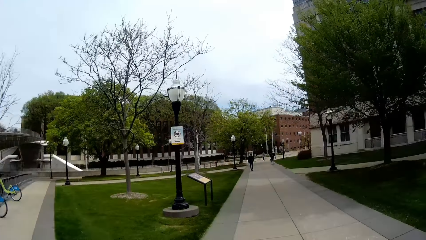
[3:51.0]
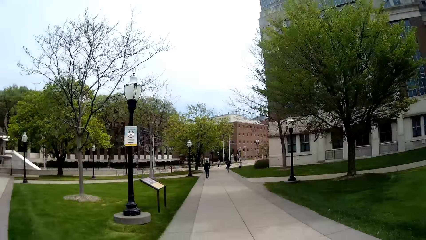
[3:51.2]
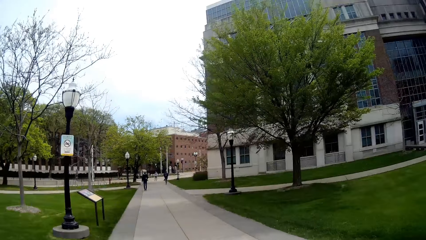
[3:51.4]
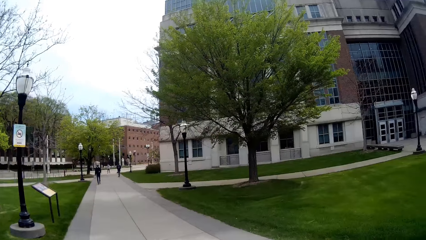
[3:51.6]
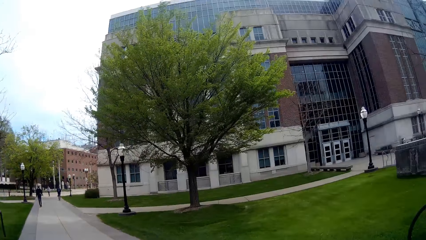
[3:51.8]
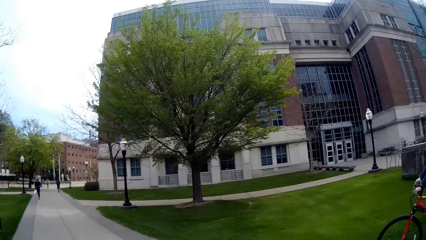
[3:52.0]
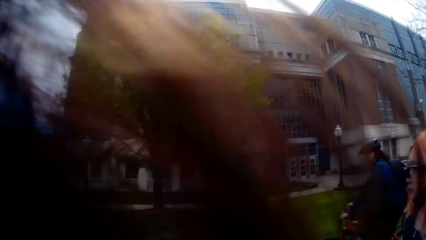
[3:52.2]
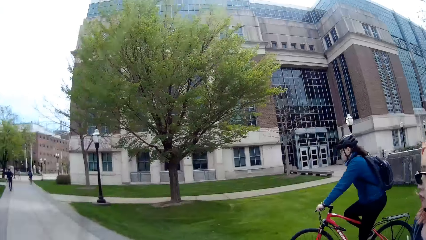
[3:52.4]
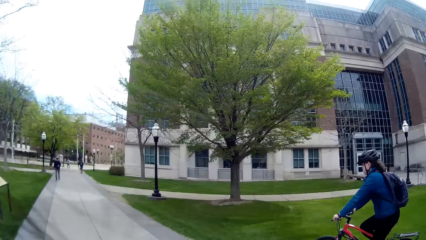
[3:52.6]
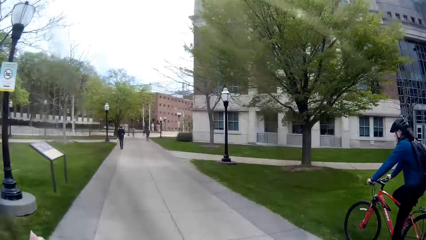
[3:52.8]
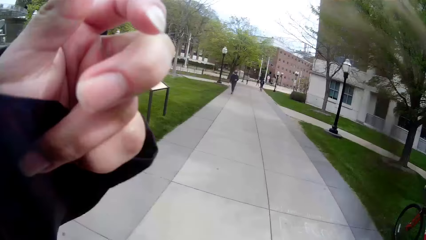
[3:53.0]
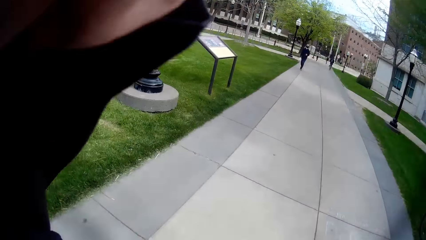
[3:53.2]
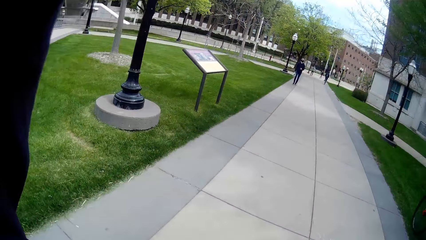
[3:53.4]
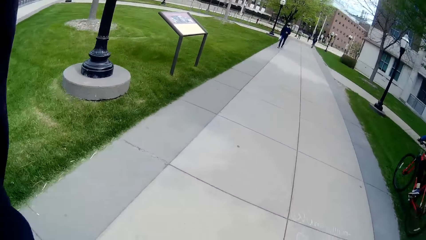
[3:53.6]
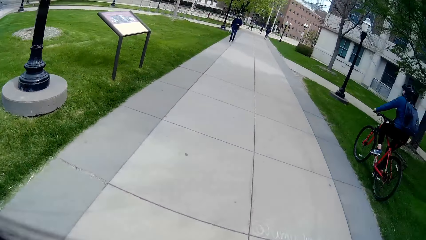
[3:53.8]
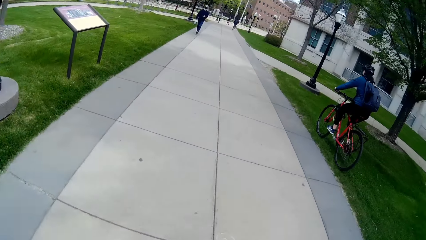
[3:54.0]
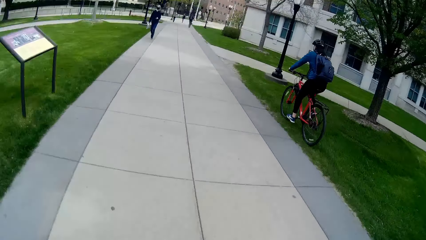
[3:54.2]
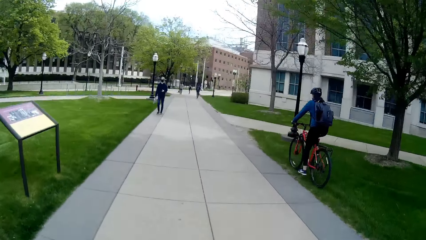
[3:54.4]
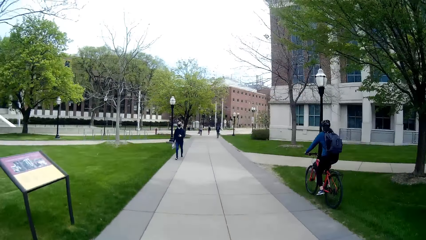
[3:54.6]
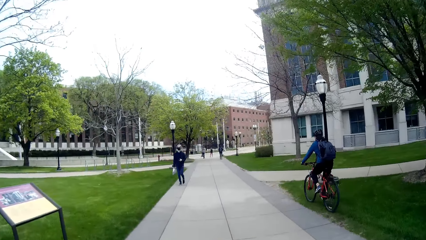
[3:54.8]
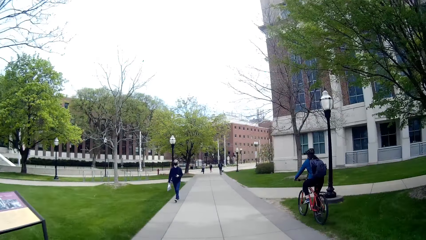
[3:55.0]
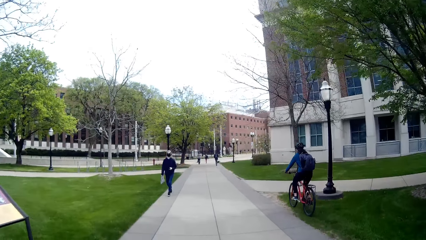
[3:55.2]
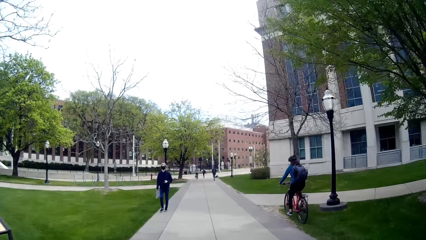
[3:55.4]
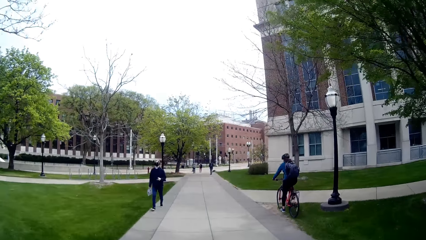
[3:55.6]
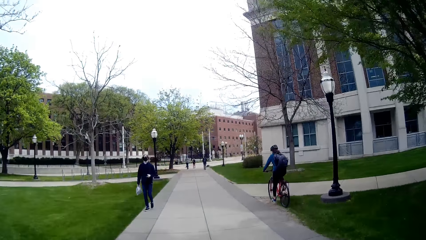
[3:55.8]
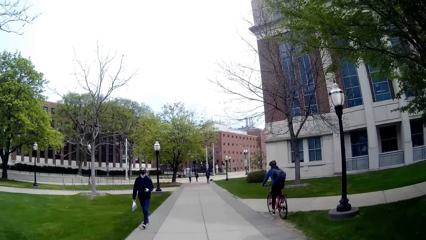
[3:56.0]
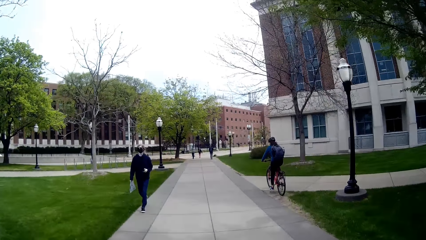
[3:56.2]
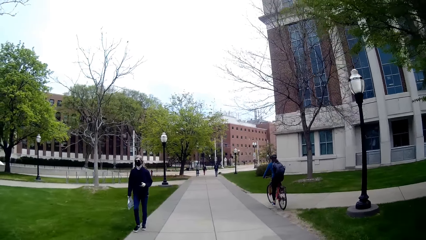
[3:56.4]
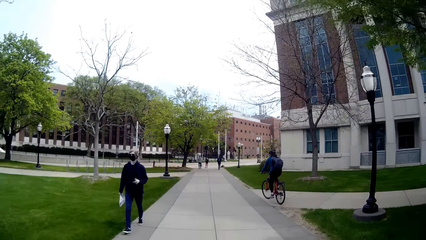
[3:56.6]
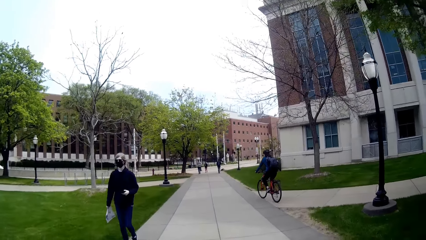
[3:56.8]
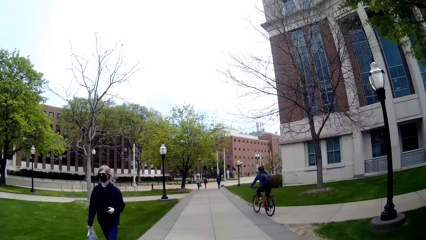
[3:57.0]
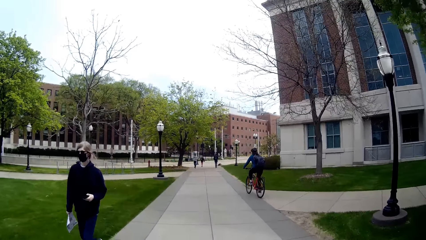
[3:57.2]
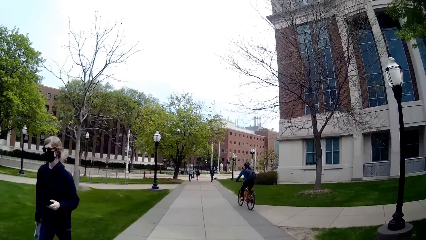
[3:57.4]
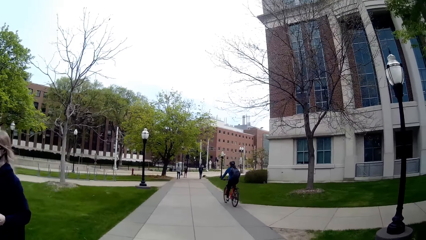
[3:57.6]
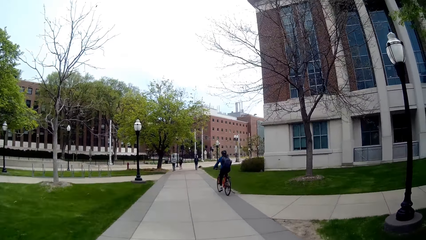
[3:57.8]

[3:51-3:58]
The camera wearer looks around.

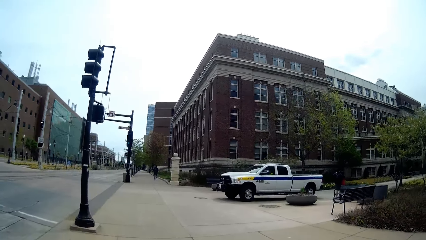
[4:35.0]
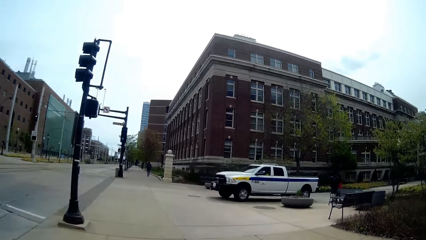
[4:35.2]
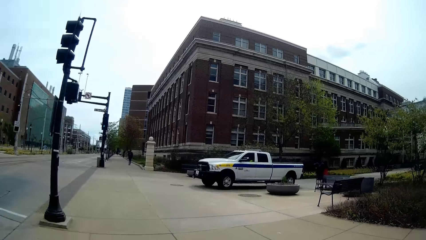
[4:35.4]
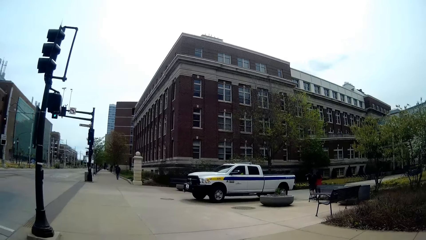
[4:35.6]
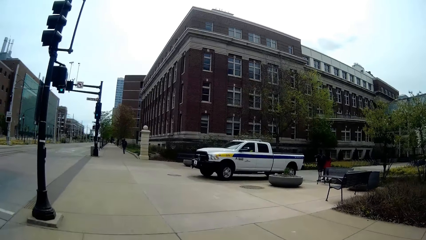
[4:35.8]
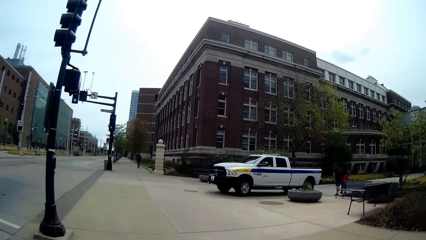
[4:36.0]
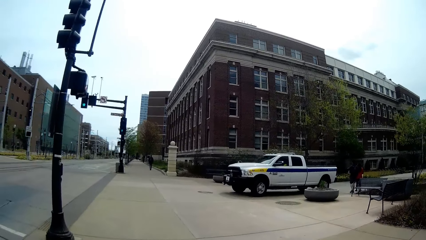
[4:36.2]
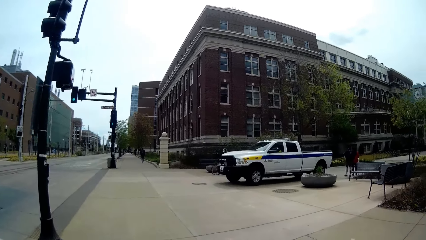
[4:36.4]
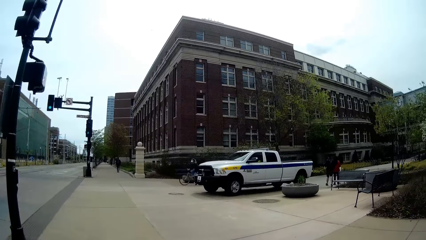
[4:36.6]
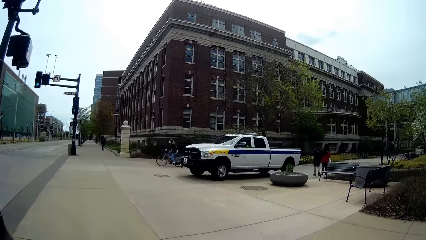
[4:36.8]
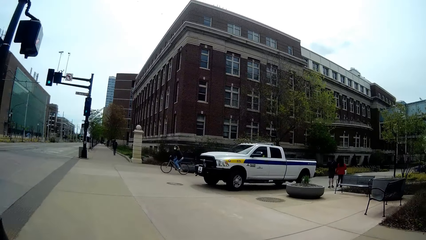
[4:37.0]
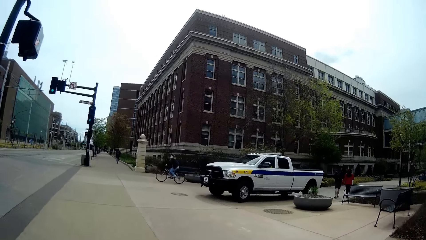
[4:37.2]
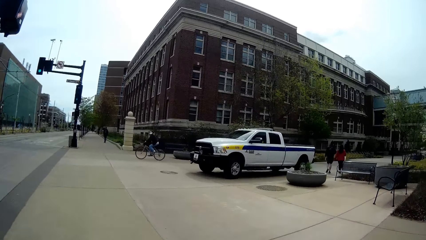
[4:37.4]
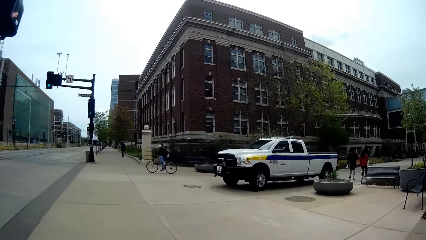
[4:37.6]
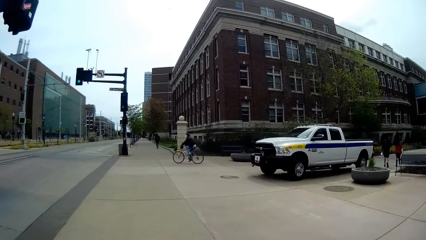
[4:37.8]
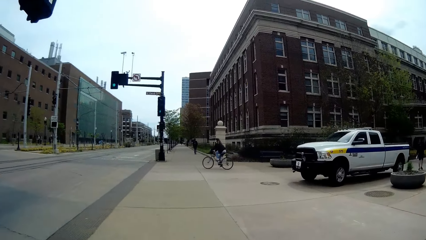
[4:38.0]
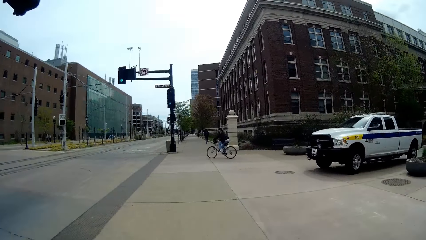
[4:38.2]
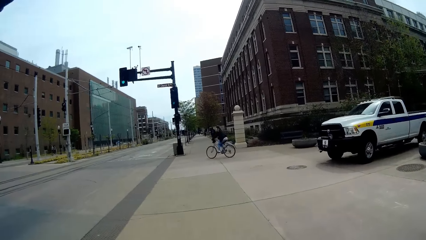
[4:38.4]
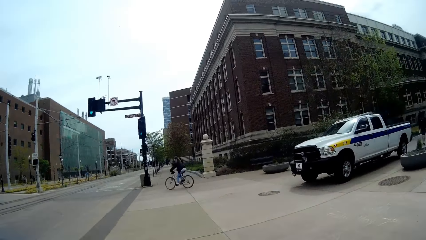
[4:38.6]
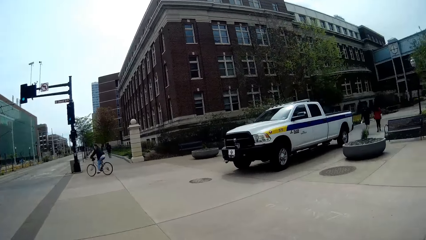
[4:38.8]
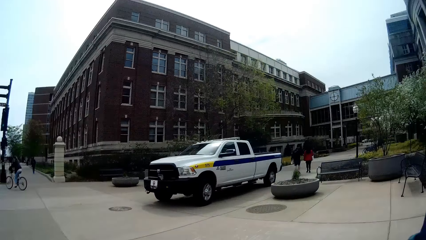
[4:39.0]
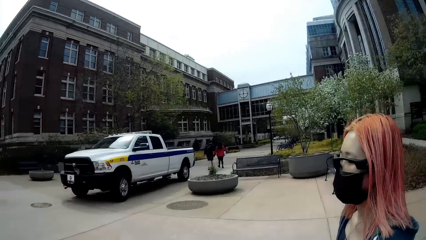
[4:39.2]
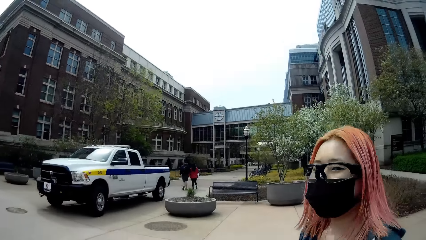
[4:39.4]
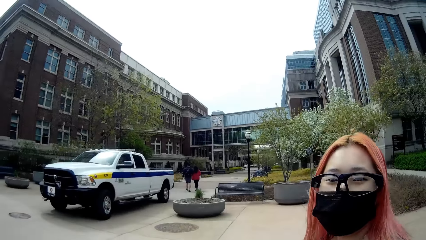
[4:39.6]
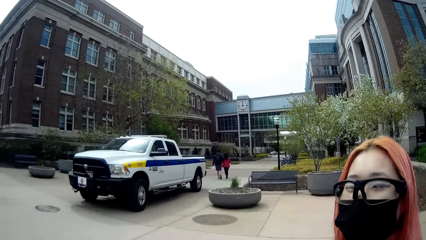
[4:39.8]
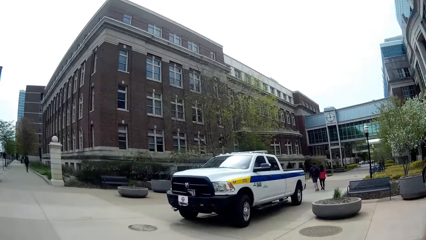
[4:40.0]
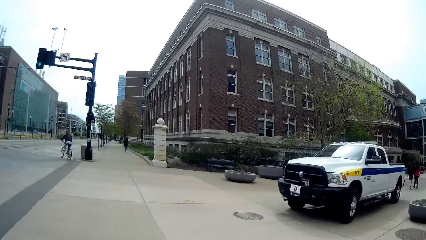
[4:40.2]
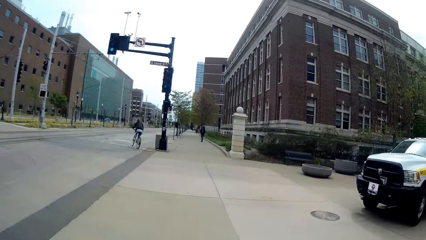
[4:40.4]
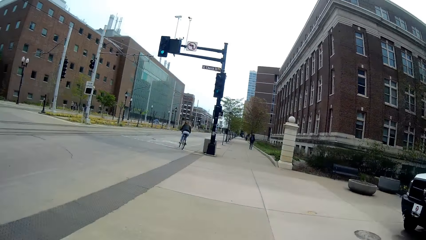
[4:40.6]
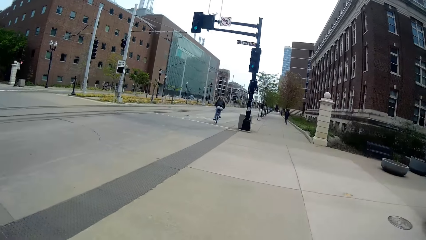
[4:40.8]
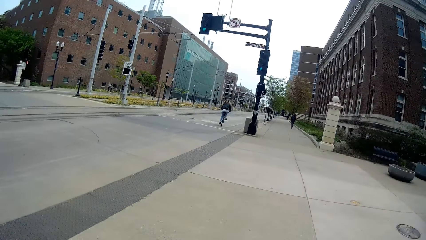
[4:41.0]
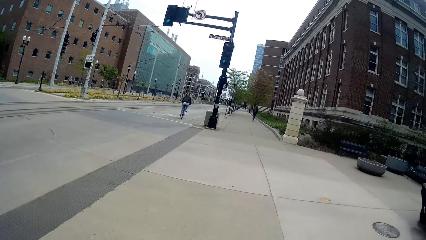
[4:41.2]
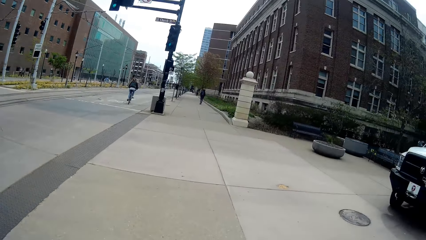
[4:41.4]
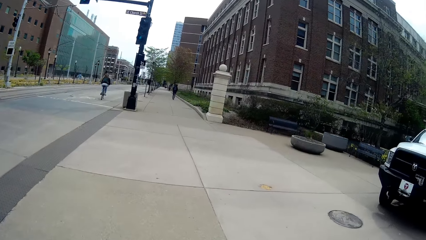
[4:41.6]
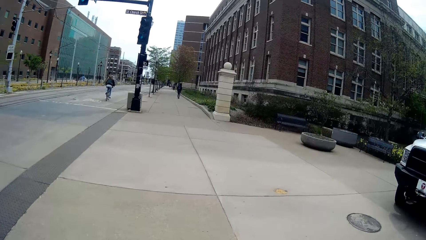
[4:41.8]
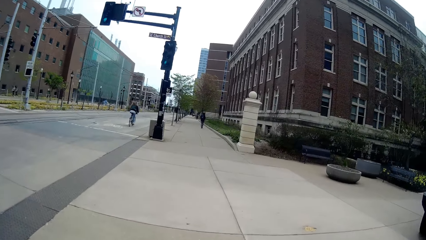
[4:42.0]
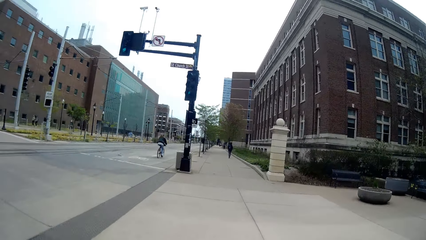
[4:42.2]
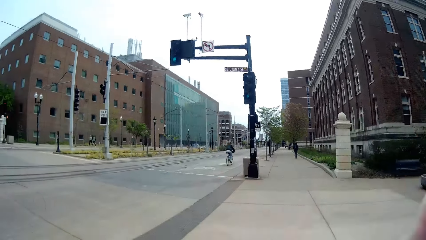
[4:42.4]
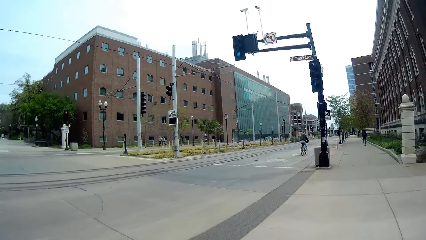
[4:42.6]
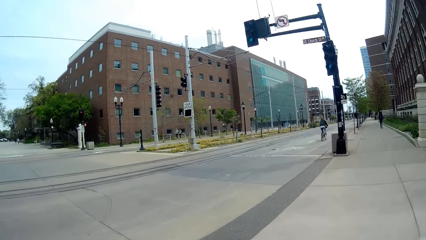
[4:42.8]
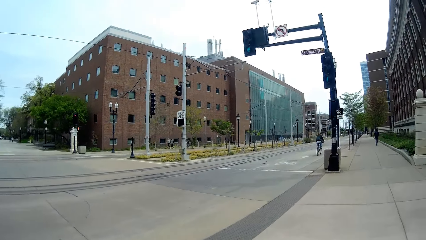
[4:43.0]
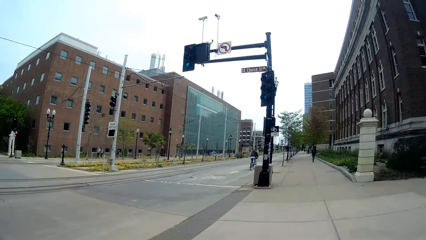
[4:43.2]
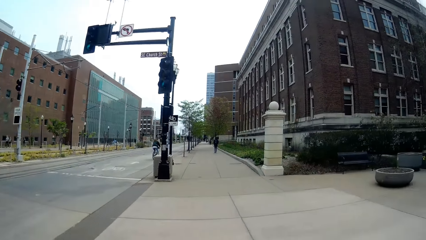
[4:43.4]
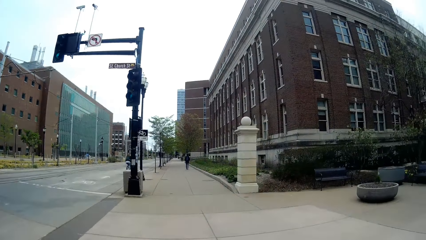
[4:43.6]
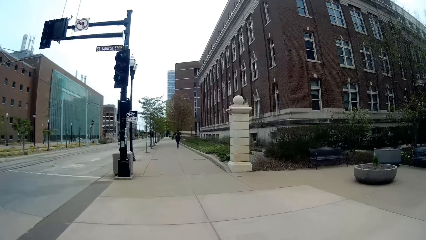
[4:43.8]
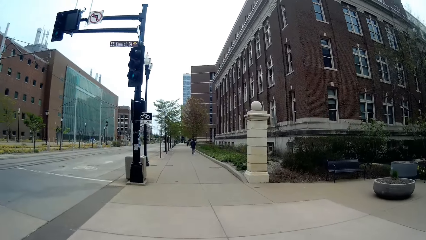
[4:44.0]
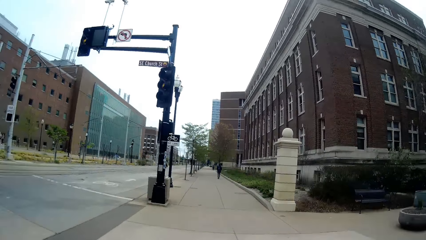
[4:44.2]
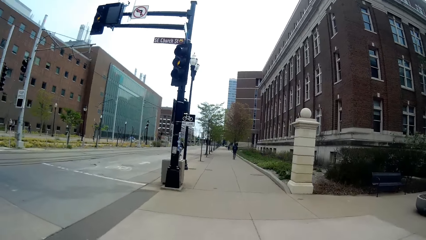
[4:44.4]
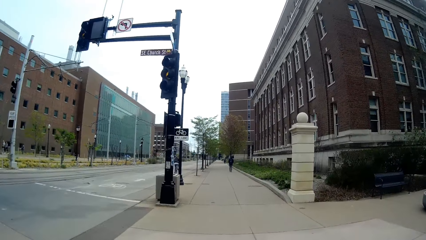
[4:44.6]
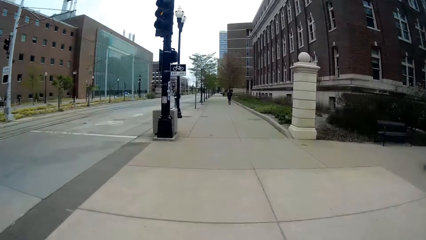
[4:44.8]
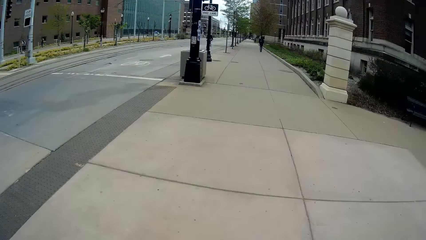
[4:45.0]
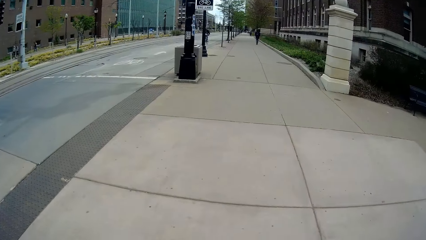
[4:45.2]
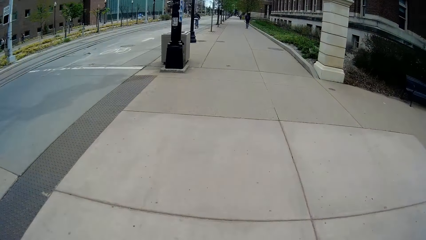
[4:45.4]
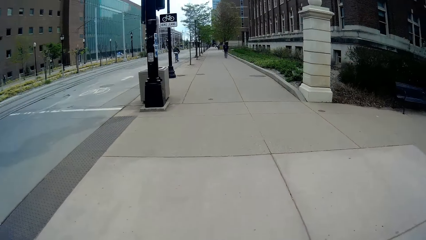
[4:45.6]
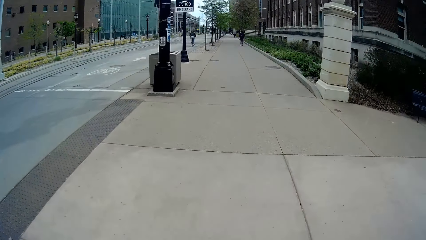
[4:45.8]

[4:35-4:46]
The camera wearer talks with a lady. They walk past a white truck.
